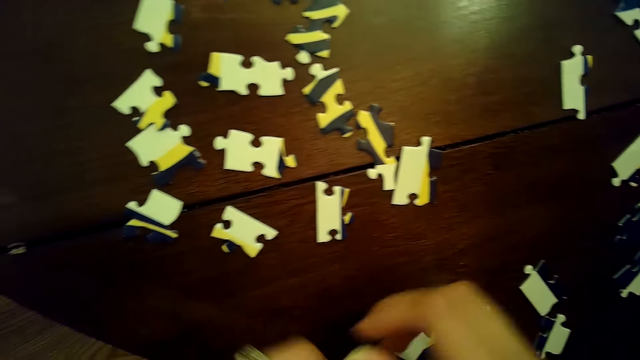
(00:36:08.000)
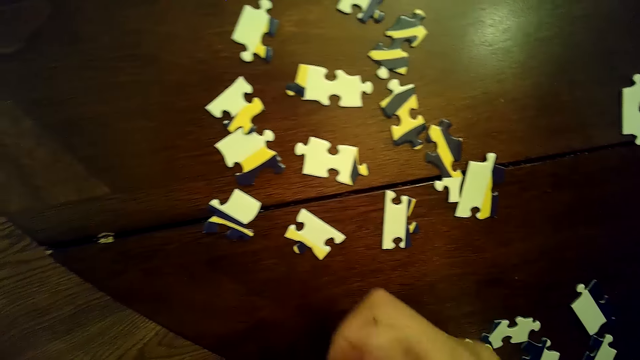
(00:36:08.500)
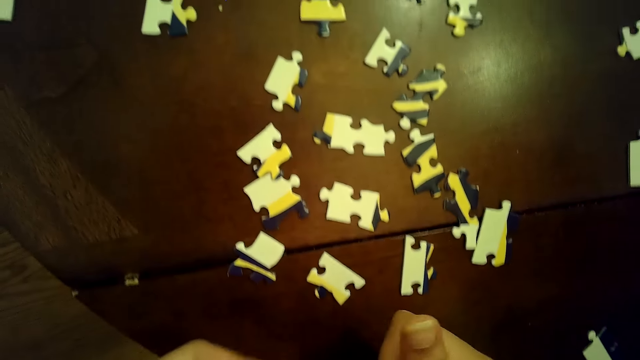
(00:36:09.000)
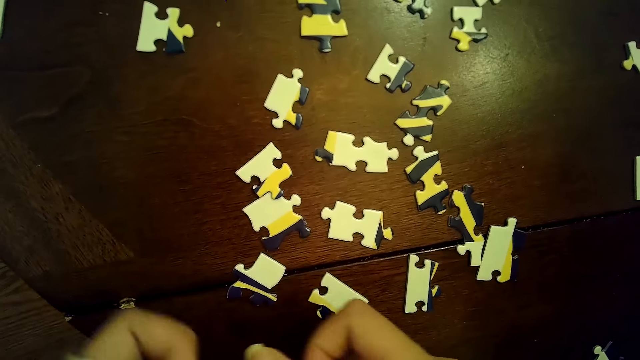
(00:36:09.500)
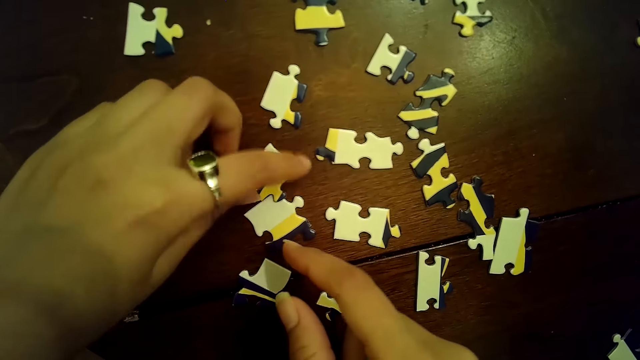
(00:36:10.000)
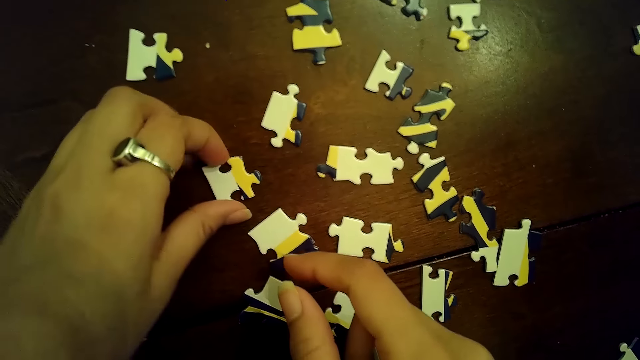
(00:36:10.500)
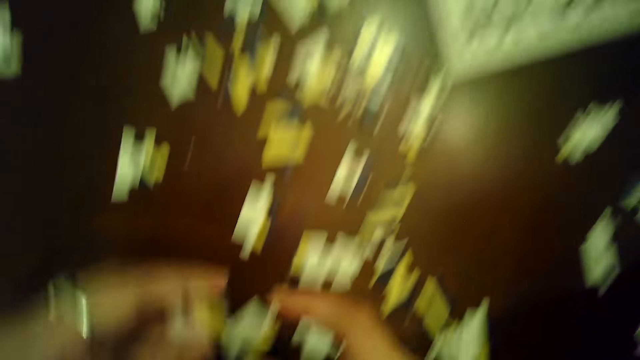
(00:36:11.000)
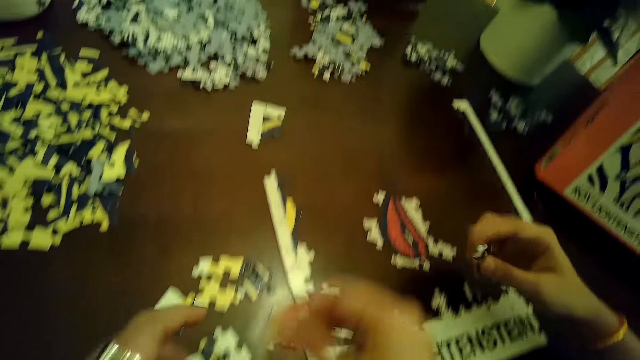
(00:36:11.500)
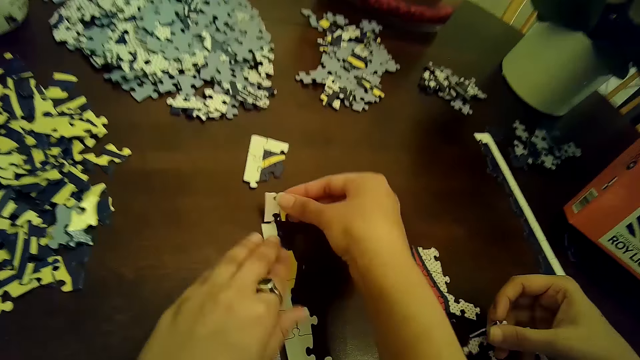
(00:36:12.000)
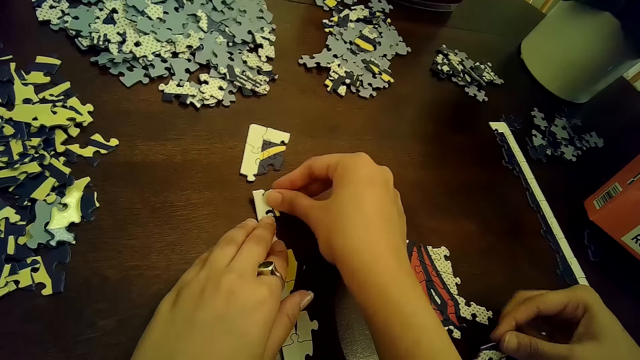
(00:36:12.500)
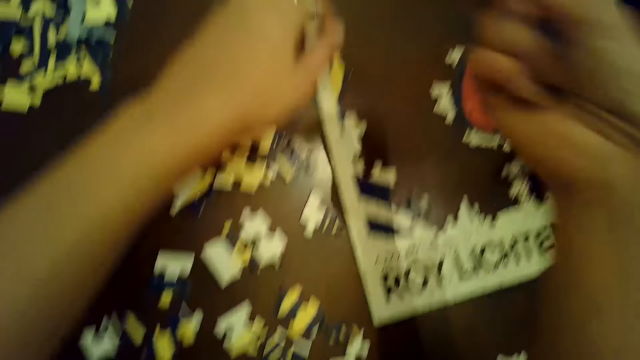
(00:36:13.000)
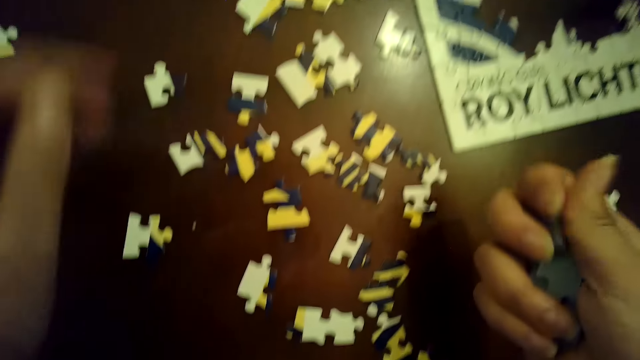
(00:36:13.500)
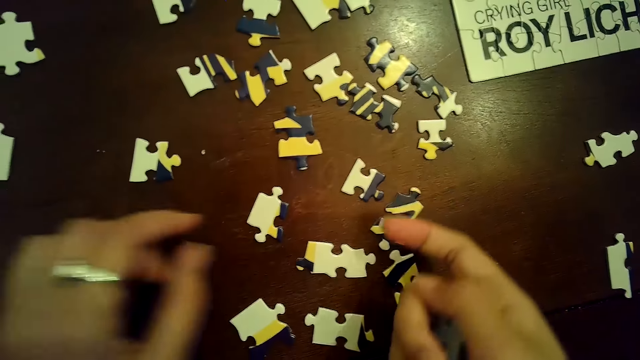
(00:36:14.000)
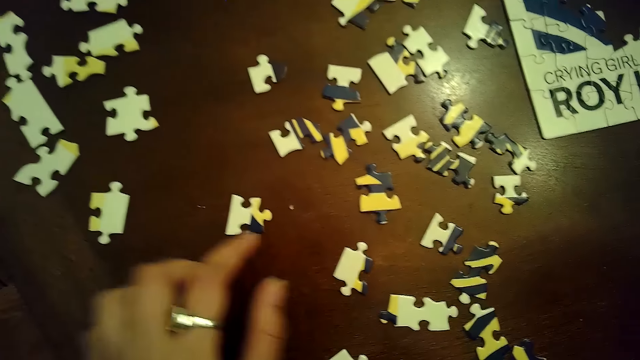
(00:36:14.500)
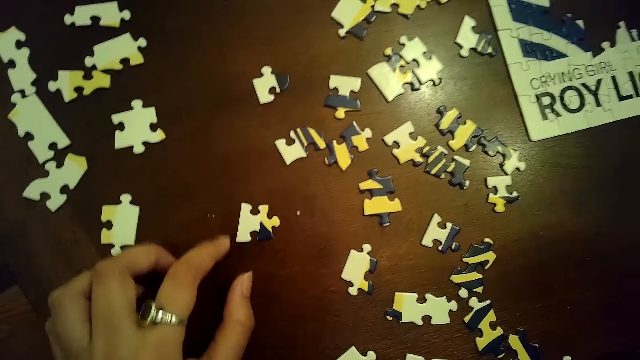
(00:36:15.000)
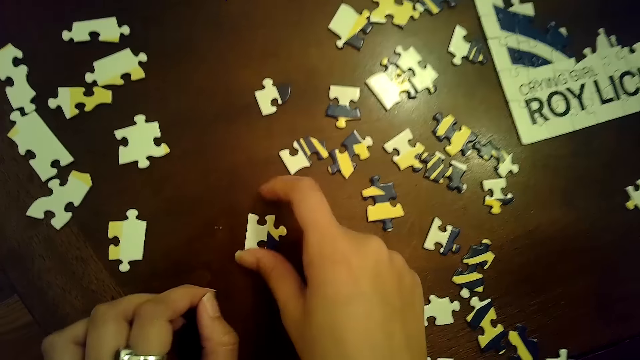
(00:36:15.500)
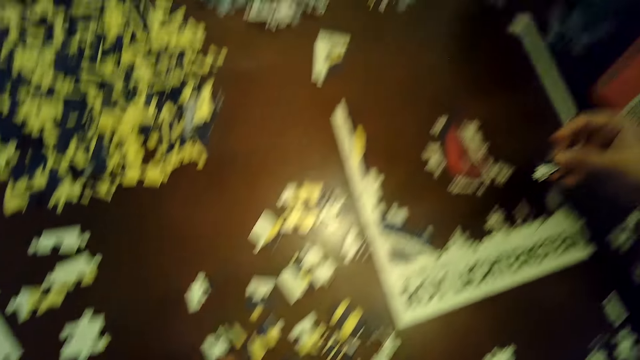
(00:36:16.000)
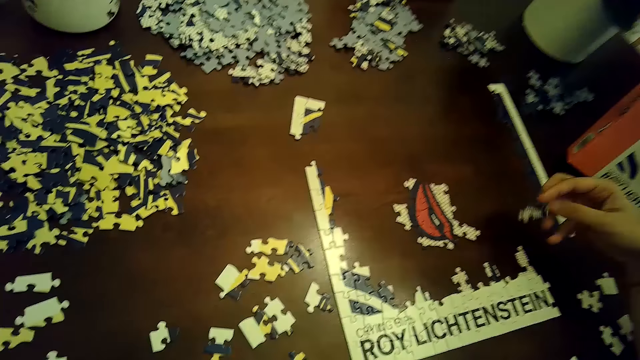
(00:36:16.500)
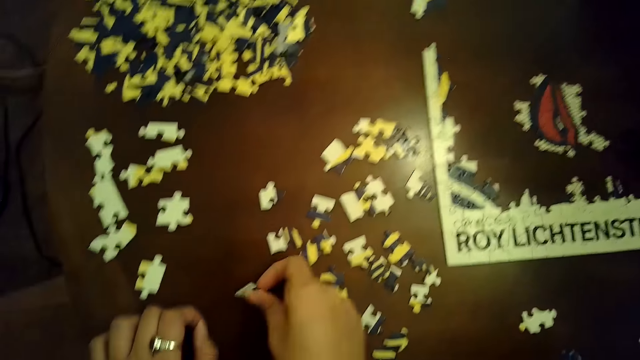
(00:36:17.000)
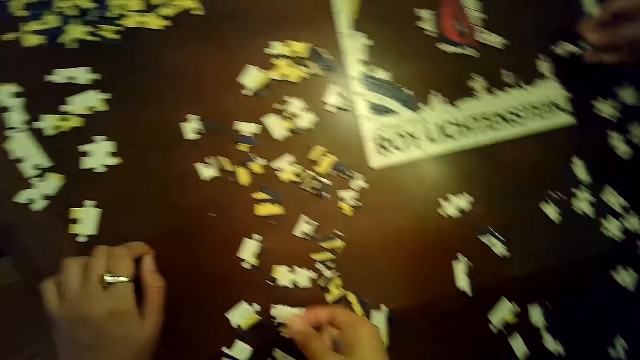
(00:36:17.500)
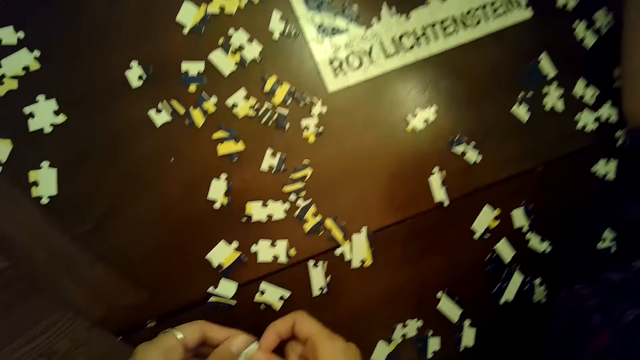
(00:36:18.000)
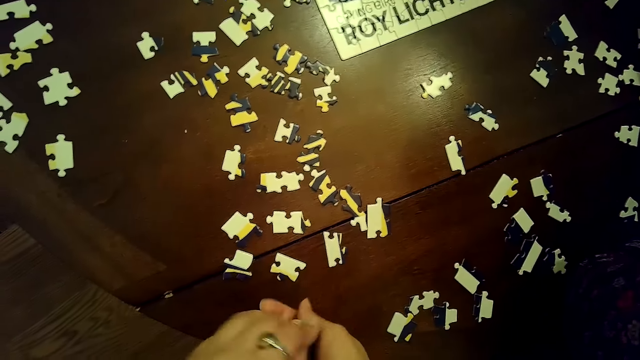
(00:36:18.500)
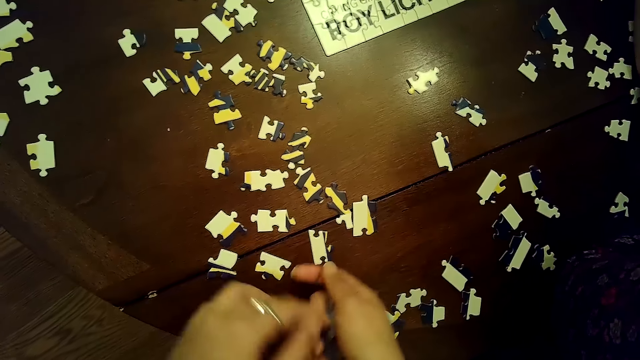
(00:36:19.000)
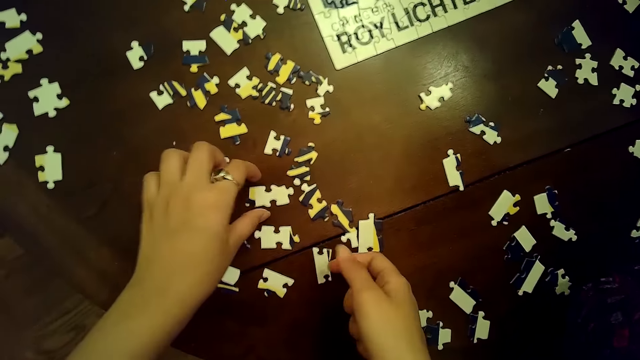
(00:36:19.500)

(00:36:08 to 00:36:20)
The camera wearer picks a puzzle piece from the table with her left hand. She passes the puzzle piece from her left hand to her right hand. A woman picks a puzzle piece from the puzzle tile with her right hand. The camera wearer inserts the puzzle piece into the puzzle tile on the table with her right hand. She holds down the puzzle tile with her left hand. She arranges cards on the table. The woman drops the puzzle piece in her right hand on the table. The camera wearer removes the puzzle piece from the puzzle tile with her right hand. She touches a puzzle piece on the table with her left hand. The woman holds a puzzle piece with her right hand. The camera wearer picks a puzzle piece from the table with her right hand. She holds the puzzle piece with both hands. She passes the puzzle piece from her left hand to her right hand.

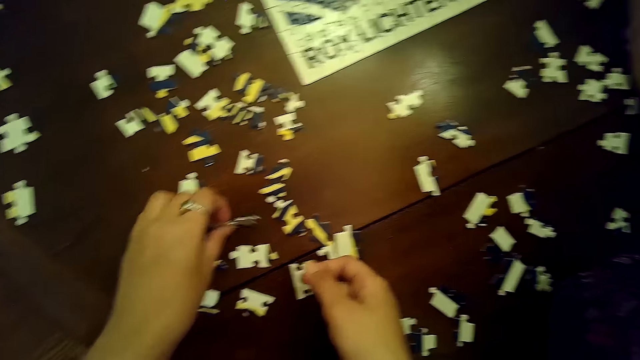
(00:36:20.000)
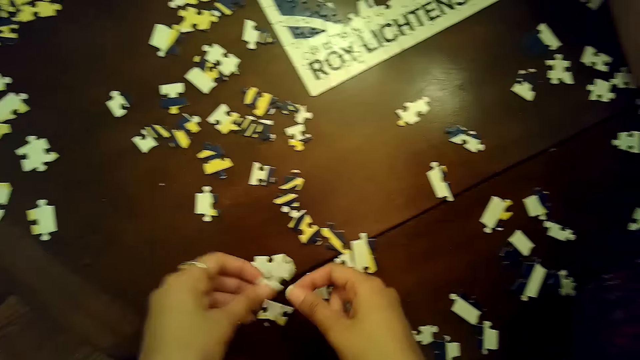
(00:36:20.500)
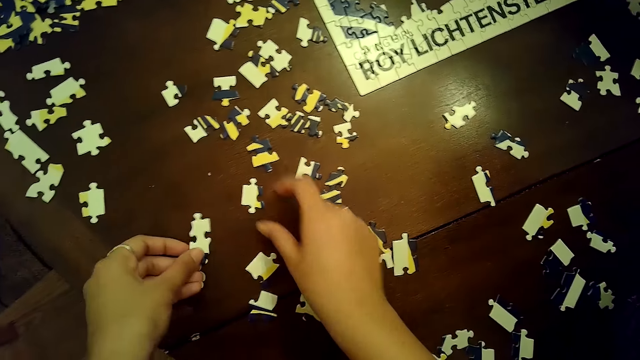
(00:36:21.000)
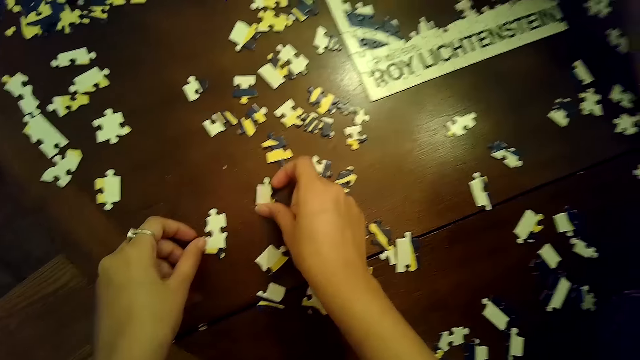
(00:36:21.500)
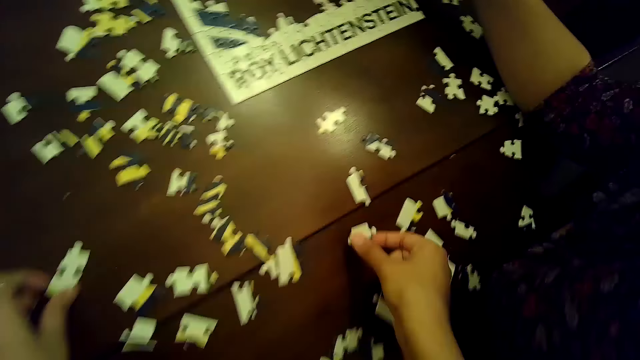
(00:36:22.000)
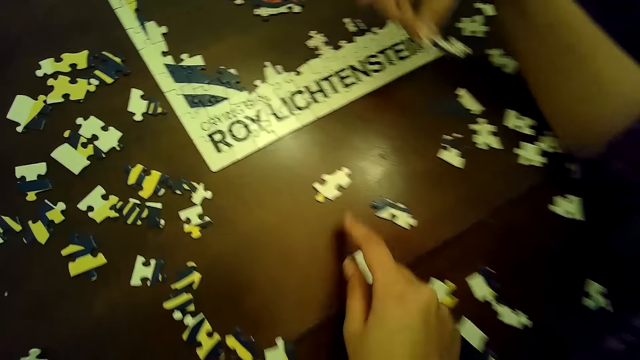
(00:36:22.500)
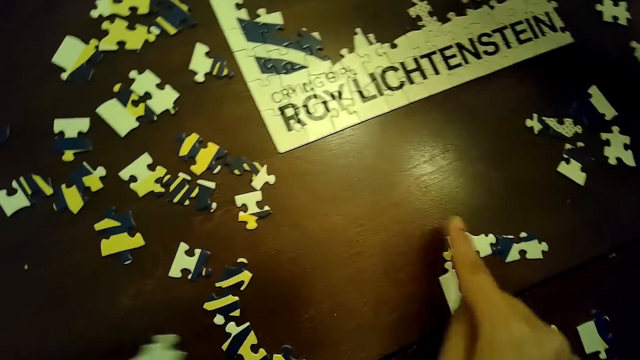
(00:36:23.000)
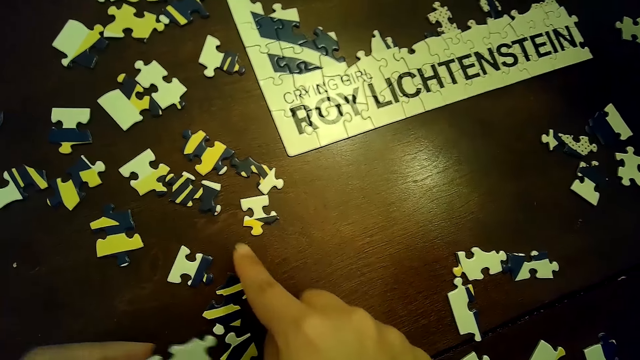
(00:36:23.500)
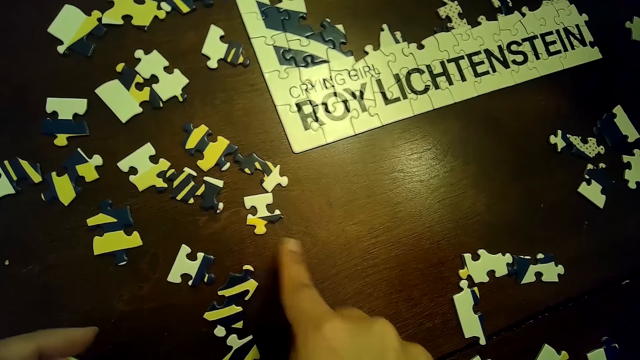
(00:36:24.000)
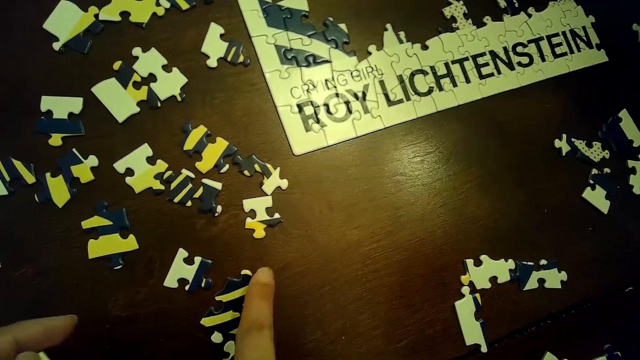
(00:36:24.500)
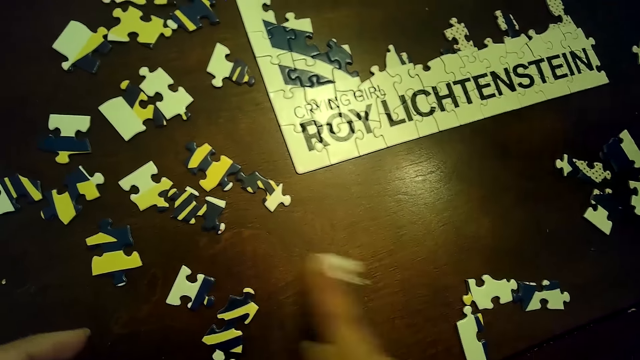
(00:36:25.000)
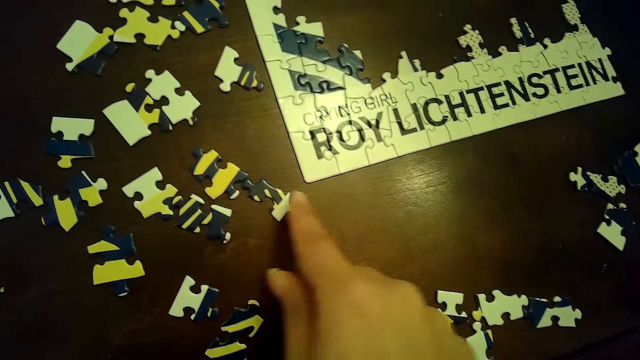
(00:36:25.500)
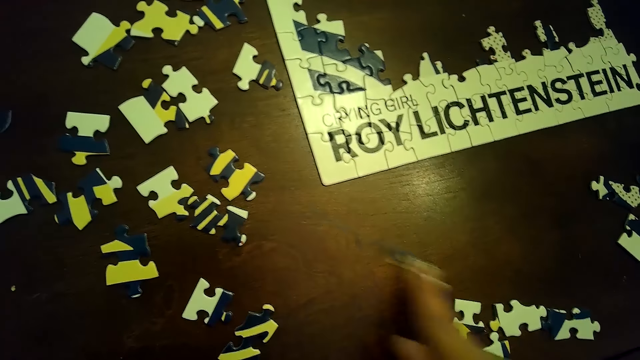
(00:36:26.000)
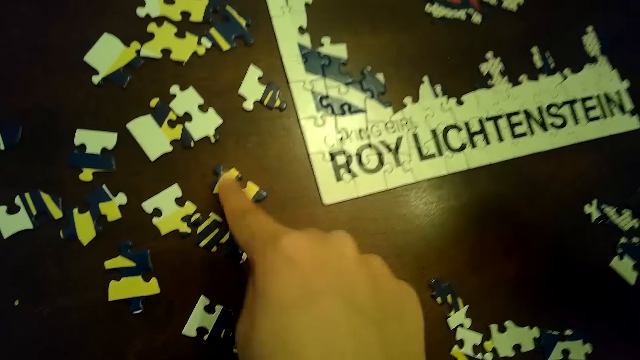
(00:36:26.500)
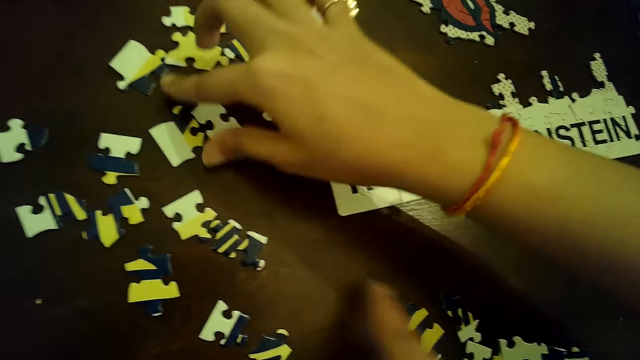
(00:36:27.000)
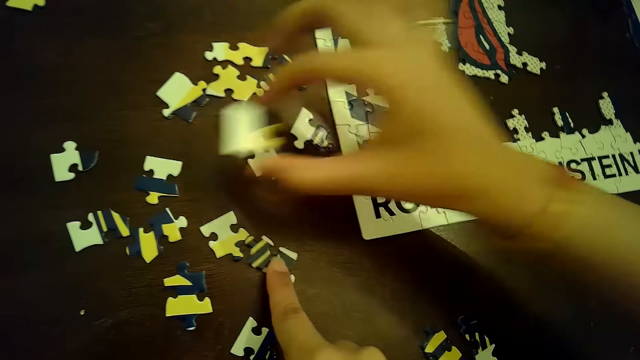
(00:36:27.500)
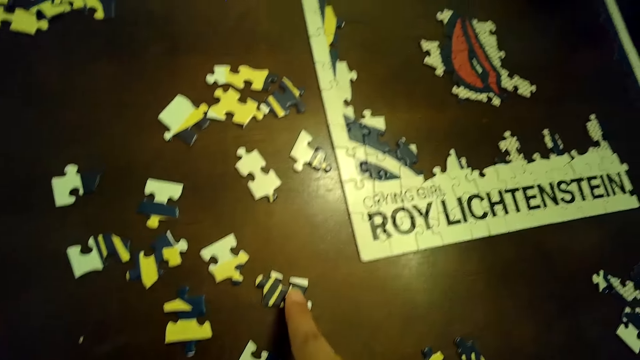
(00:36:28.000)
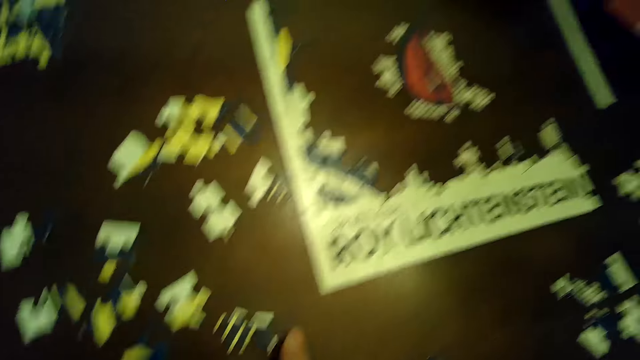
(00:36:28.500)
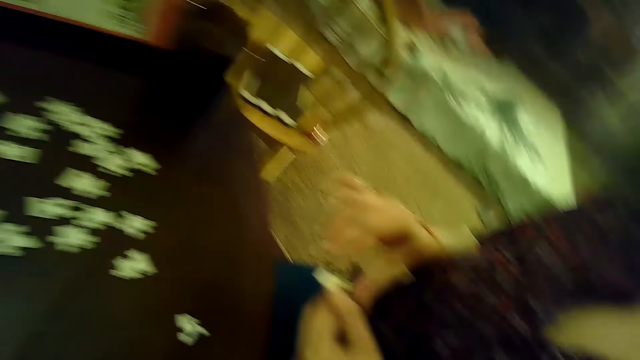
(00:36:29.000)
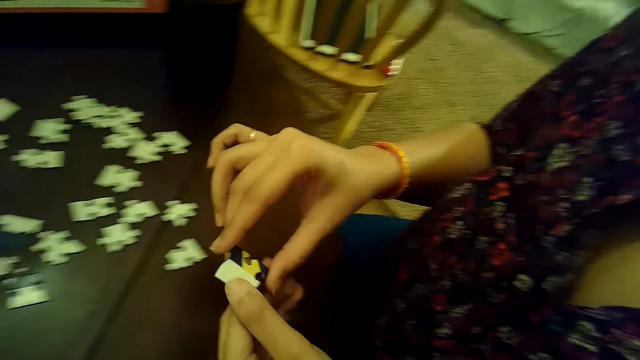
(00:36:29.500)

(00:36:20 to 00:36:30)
The camera wearer picks a puzzle piece from the table with her left hand. She touches the puzzle piece with her right hand. She holds the puzzle piece with her left hand. She picks a puzzle piece from the table with her right hand. She places the puzzle piece on the table with her right hand. She moves puzzle pieces with her right hand. A woman places a puzzle piece on the table with her right hand. The camera wearer moves a puzzle piece with her right hand. She moves a puzzle piece with her right hand repeatedly. The woman picks a puzzle piece from the table with her right hand. The woman holds the puzzle piece with both hands.
